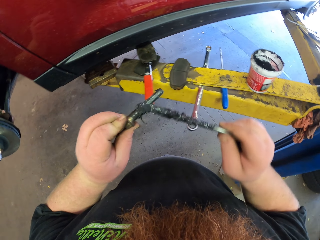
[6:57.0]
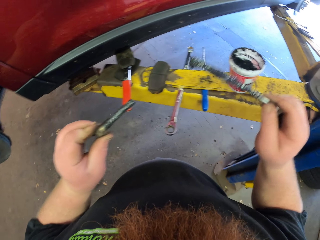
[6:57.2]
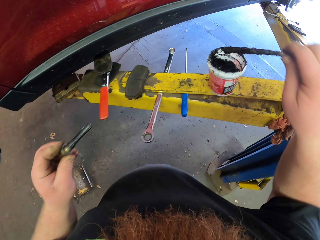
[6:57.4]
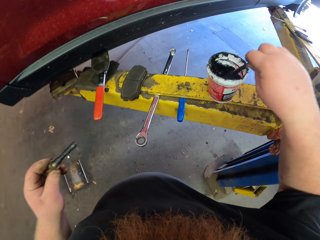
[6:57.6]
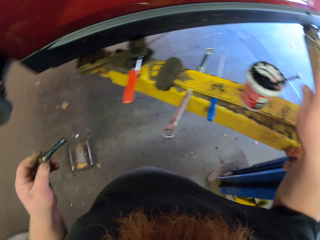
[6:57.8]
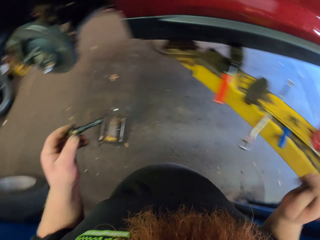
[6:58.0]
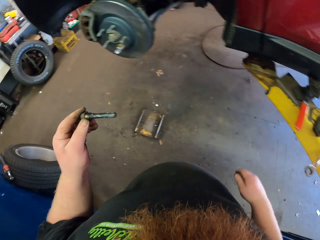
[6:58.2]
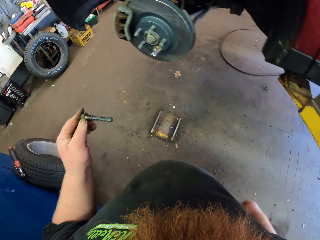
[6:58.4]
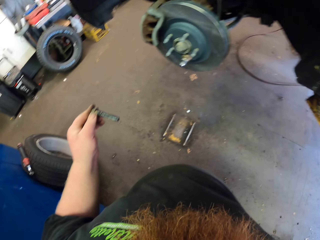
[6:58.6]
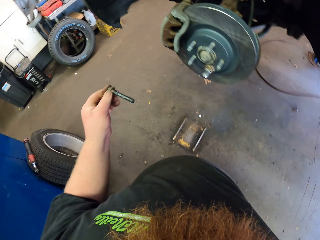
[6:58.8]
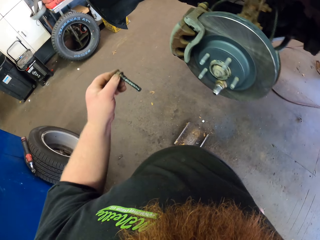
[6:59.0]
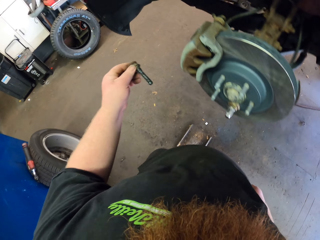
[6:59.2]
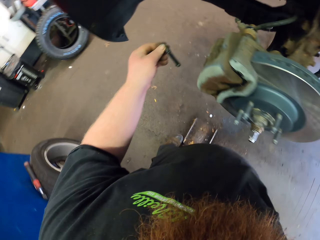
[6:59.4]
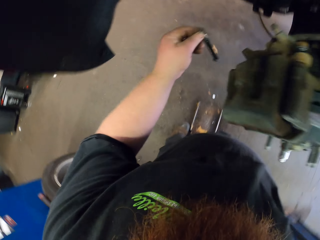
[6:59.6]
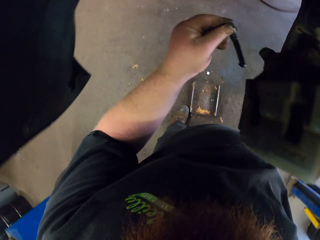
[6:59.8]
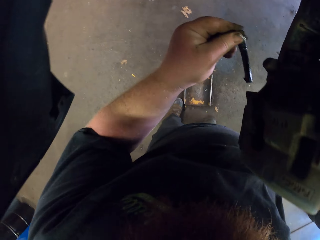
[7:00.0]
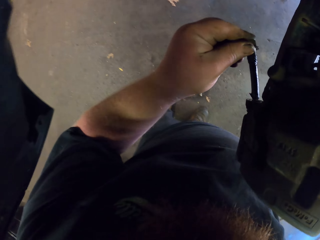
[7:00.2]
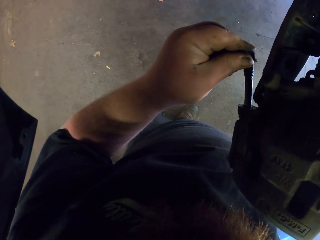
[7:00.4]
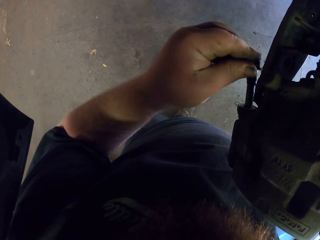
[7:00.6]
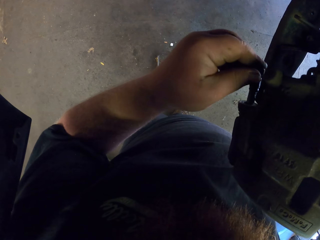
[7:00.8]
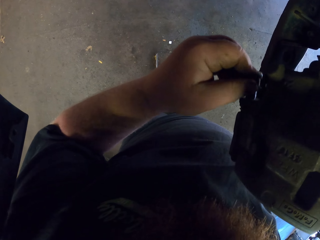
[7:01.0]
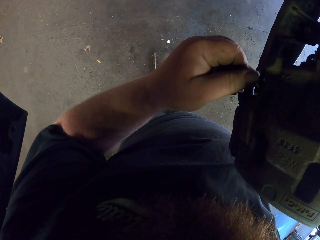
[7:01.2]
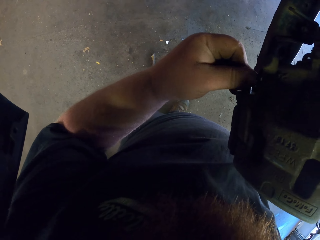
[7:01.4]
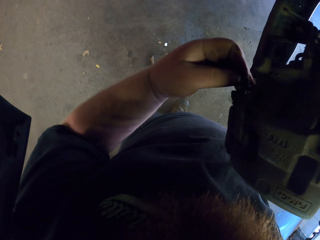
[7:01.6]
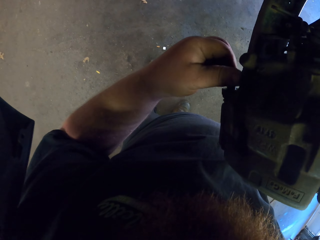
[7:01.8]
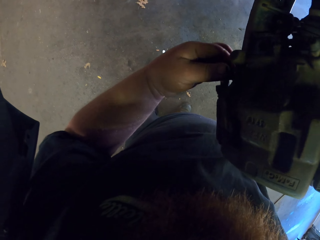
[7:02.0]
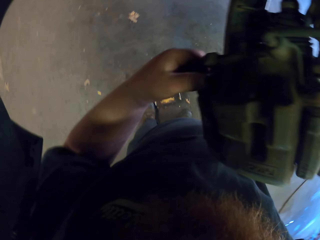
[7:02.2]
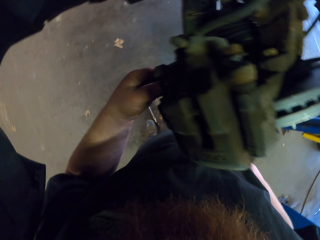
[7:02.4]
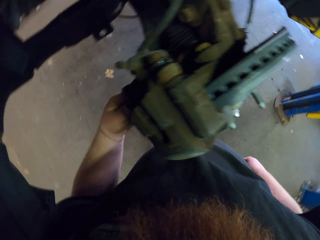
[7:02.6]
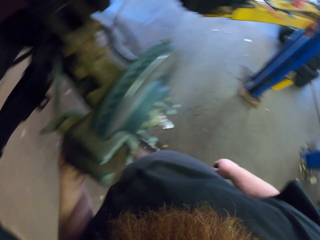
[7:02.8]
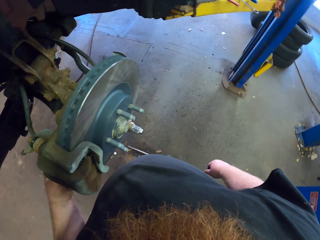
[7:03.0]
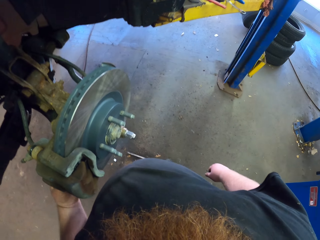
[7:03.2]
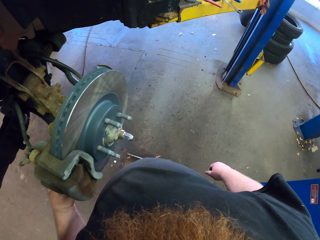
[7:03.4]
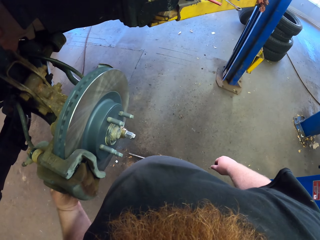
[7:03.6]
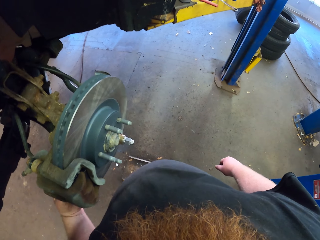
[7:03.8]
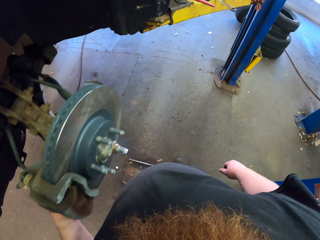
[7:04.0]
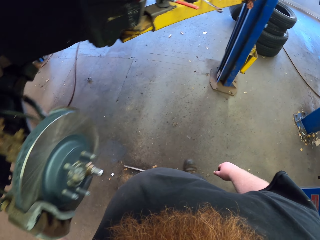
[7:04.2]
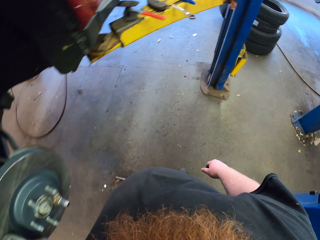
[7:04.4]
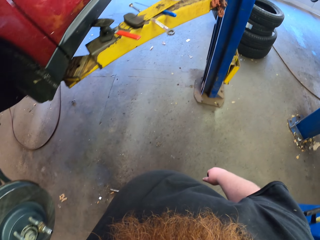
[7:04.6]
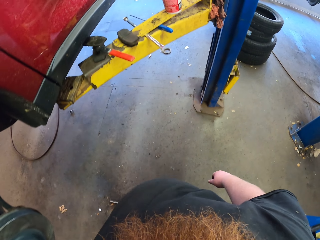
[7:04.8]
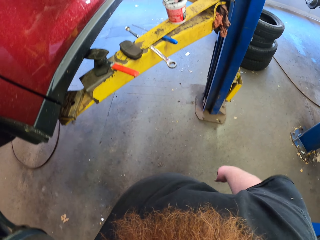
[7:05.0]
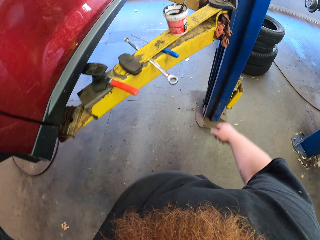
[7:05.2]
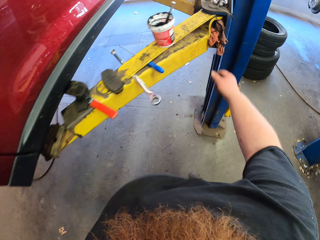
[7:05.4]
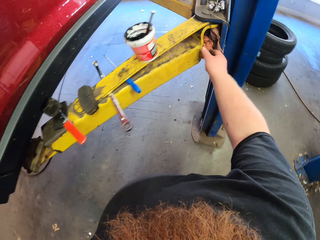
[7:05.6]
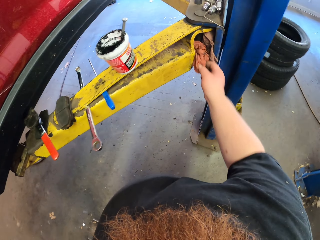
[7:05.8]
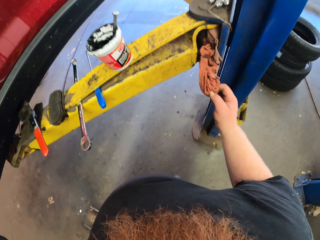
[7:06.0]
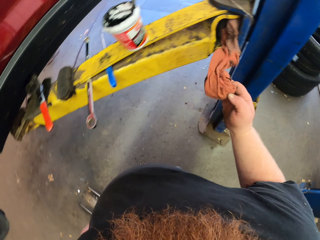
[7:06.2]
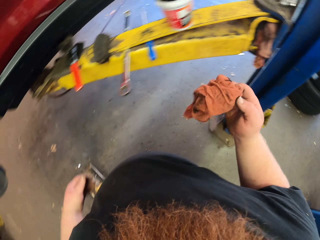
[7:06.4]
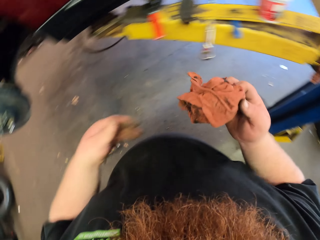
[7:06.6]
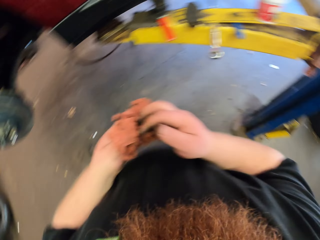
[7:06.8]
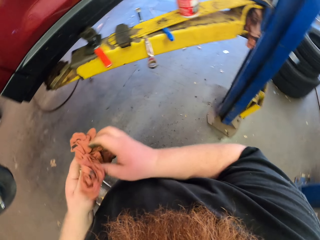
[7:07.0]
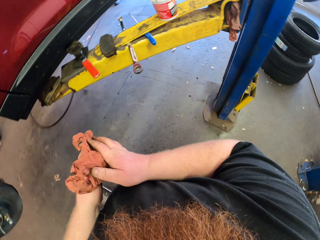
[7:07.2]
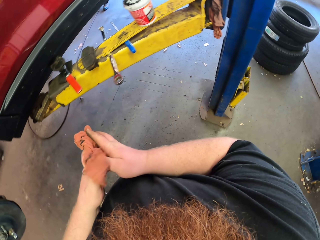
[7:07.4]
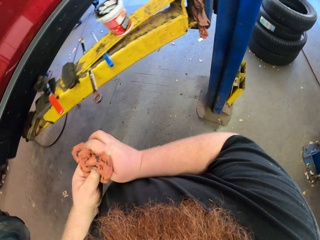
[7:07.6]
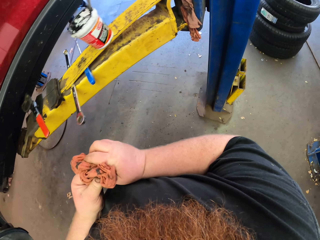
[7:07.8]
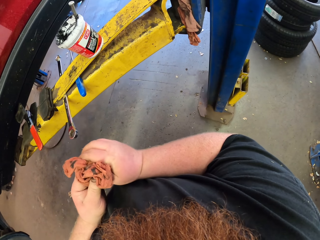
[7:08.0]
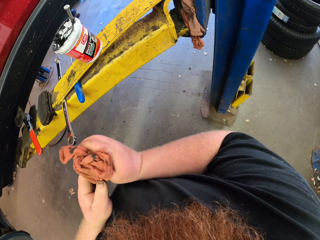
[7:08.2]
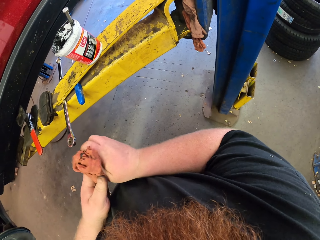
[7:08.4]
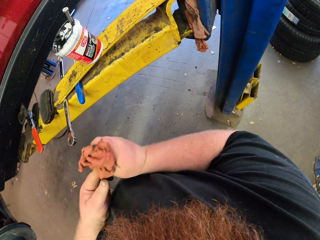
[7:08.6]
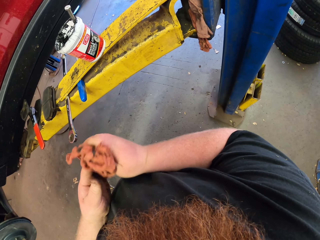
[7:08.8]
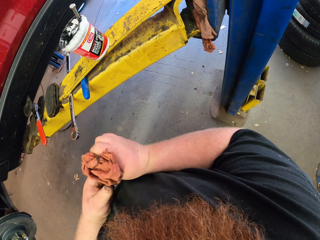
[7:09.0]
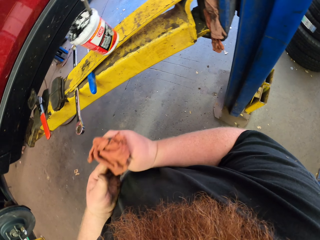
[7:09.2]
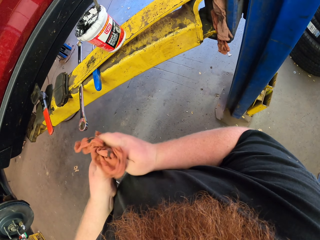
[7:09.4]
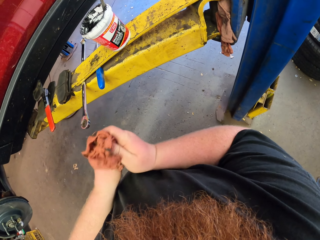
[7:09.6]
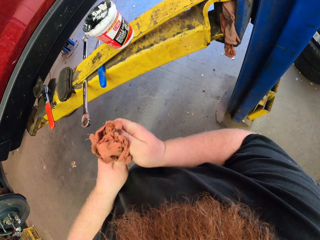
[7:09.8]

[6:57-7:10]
The camera wearer puts a metal rod in a tin. He walks around a garage. He inserts a nut in an engine. He adjusts the nut in the engine. He fixes the car engine with metal. He looks around the garage. He walks around the garage. He picks up a piece of cloth from a metal rod. He wipes his hands with the piece of cloth.

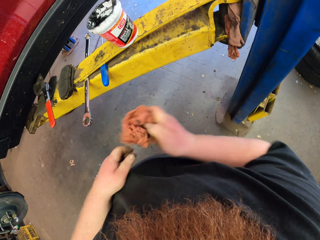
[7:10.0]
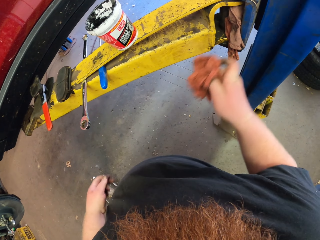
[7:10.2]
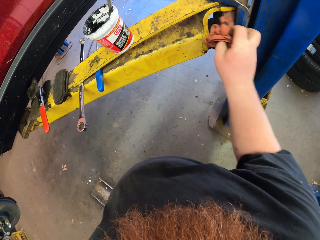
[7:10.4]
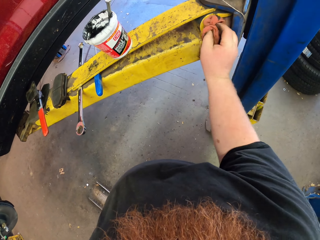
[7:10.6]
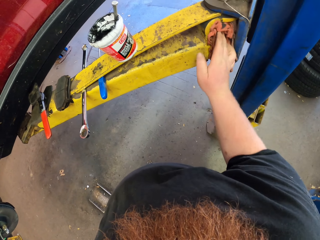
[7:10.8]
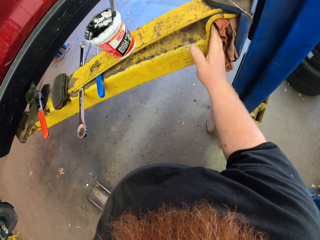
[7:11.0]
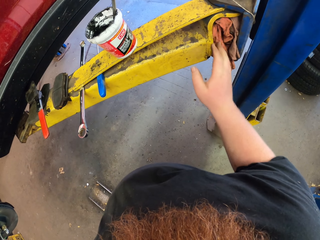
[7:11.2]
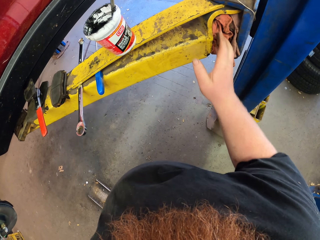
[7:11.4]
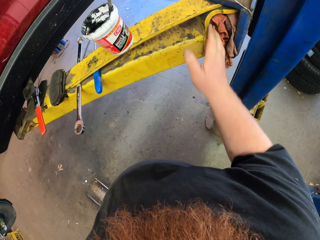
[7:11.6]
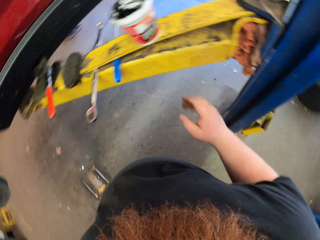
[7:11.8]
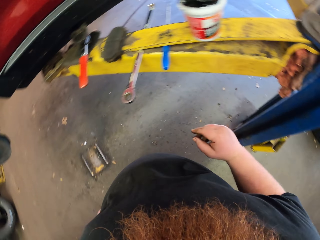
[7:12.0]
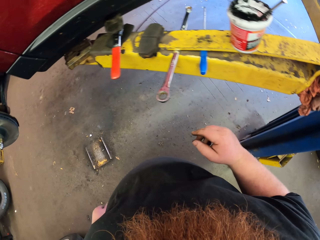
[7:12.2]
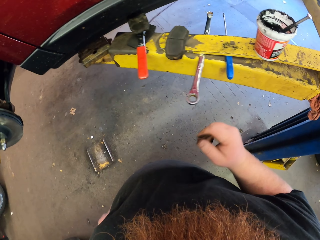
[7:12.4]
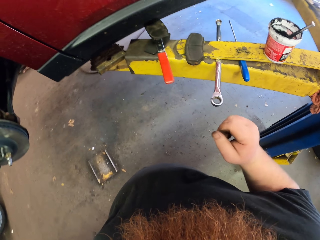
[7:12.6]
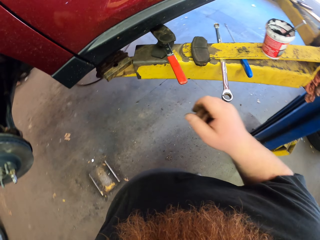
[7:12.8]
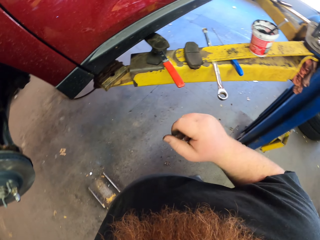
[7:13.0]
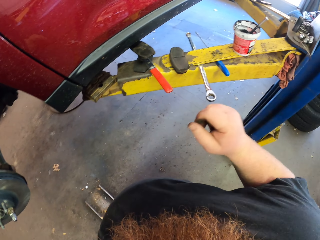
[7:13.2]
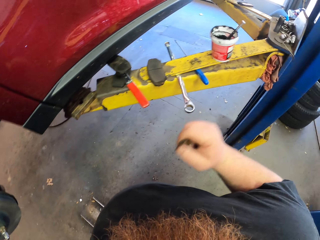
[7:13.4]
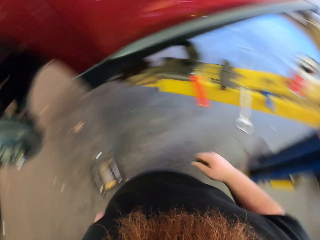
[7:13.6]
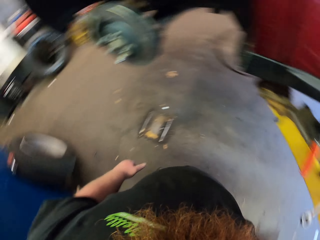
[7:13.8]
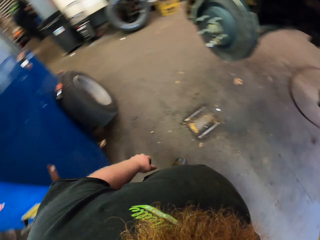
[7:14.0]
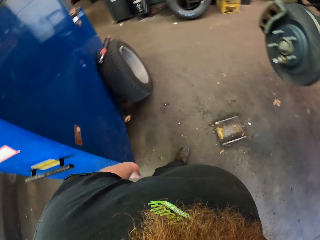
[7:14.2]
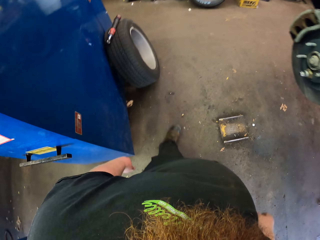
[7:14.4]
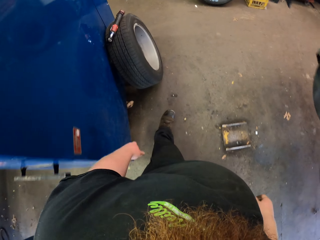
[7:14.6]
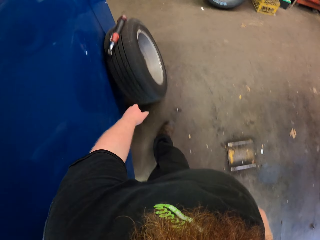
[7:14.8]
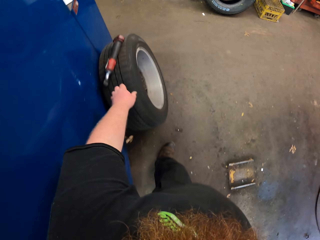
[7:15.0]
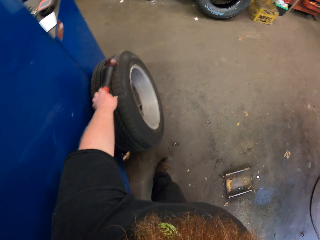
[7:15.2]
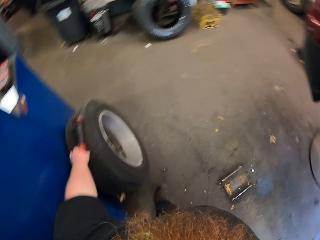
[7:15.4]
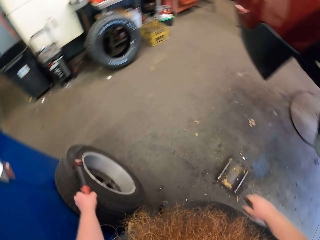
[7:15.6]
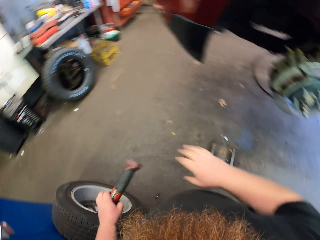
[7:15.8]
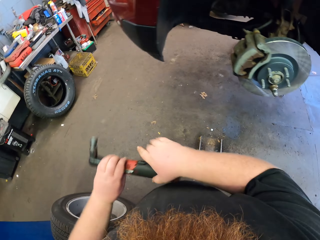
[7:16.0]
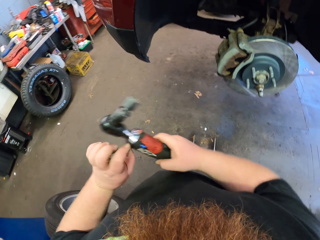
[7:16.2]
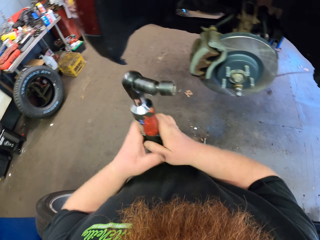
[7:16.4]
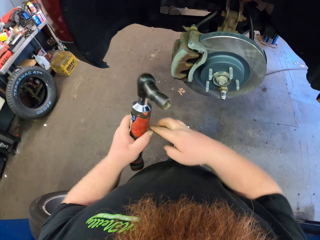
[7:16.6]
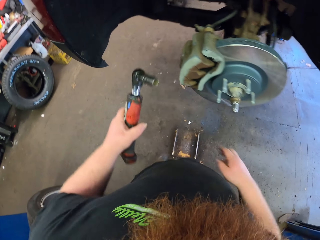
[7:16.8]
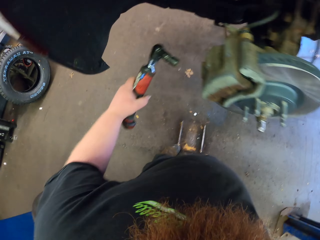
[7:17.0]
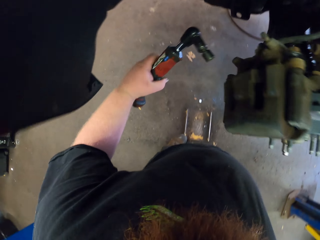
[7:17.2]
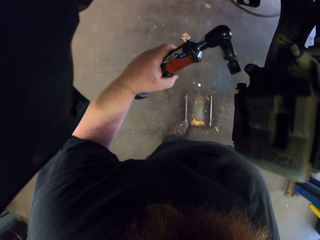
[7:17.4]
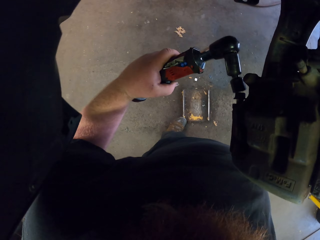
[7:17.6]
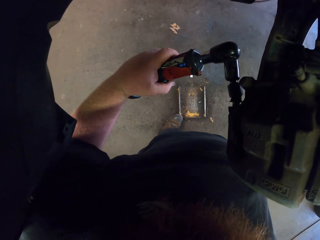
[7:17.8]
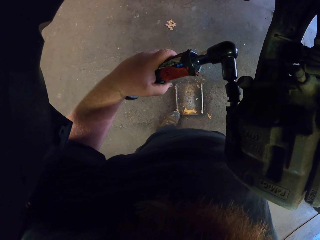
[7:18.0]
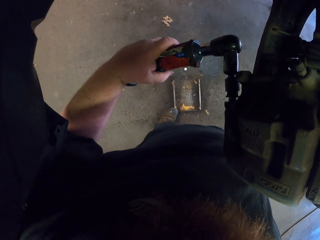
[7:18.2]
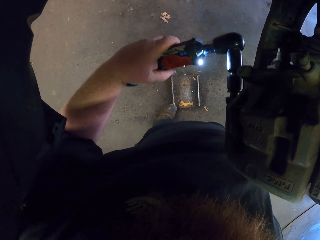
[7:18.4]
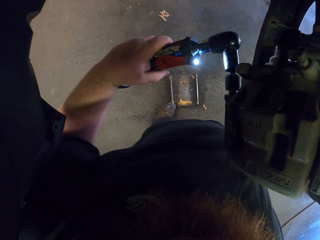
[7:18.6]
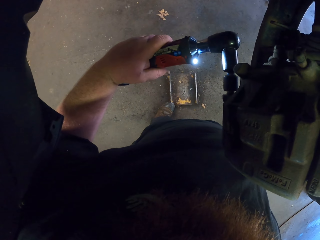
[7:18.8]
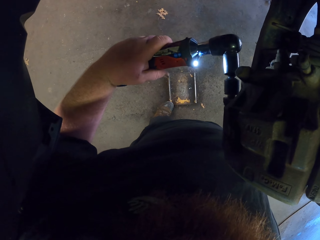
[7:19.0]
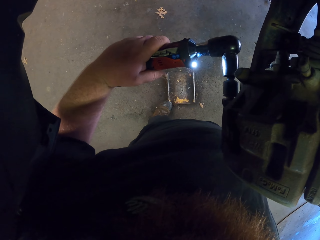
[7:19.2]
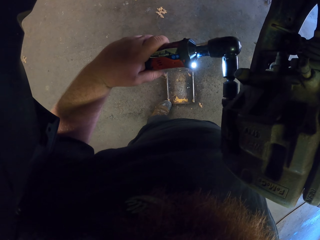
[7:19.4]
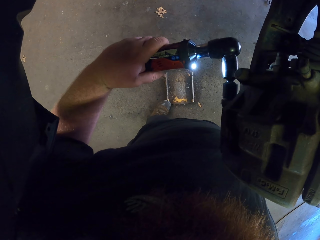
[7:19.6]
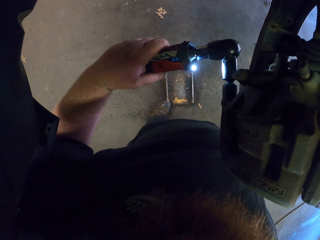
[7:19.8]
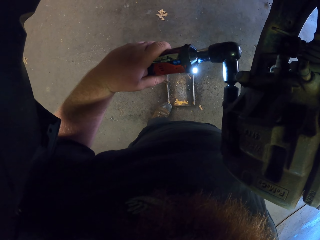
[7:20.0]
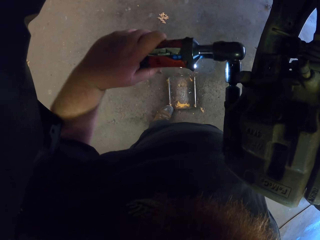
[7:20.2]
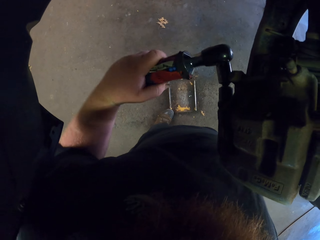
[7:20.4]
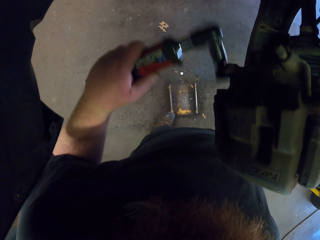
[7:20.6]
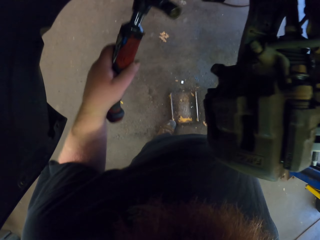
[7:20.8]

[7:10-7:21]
The camera wearer puts a piece of cloth in a metal rod. They look around a garage. They walk around the garage. They pick up a bolt tightener or drilling machine from a wheel. They tighten a nut with the bolt tightener. They fix the car engine with the drilling machine.
